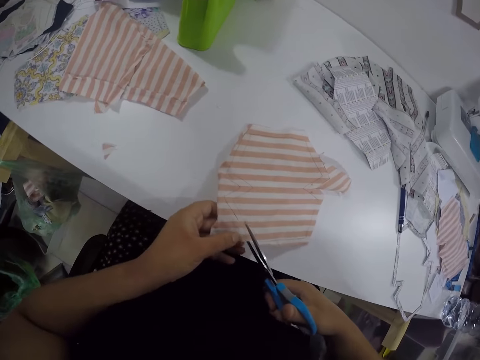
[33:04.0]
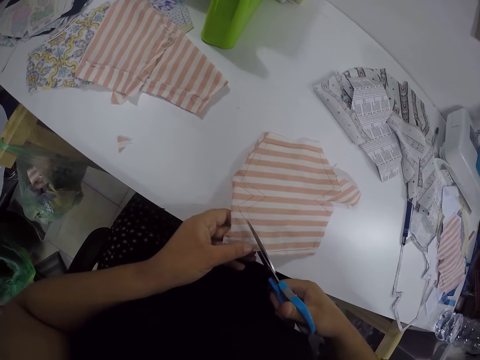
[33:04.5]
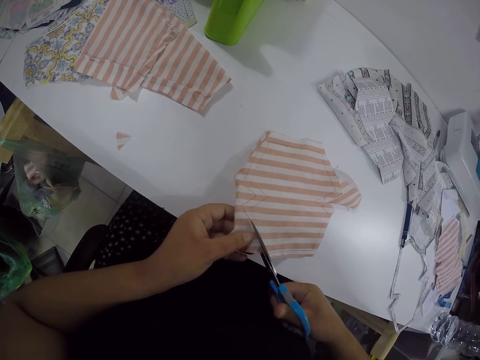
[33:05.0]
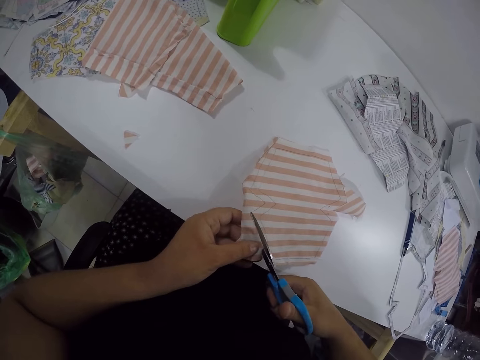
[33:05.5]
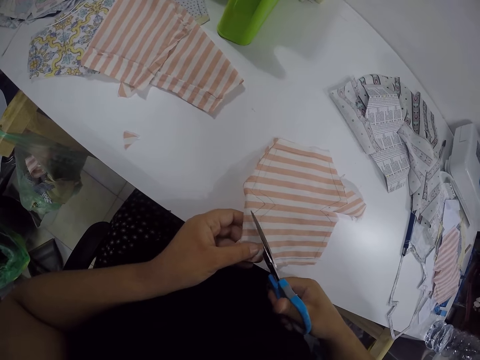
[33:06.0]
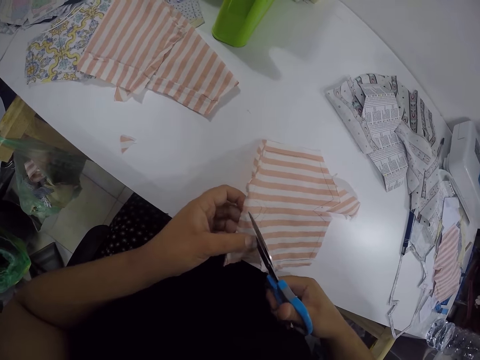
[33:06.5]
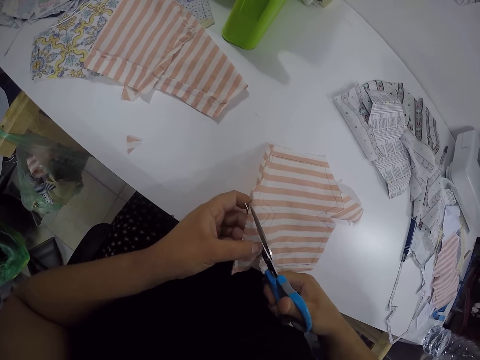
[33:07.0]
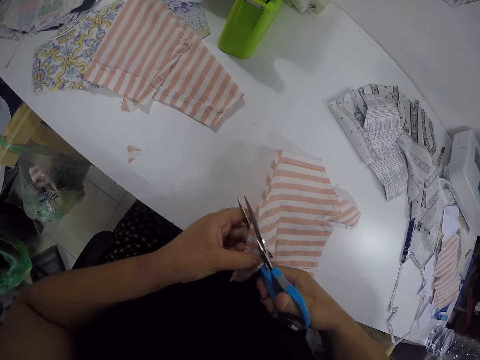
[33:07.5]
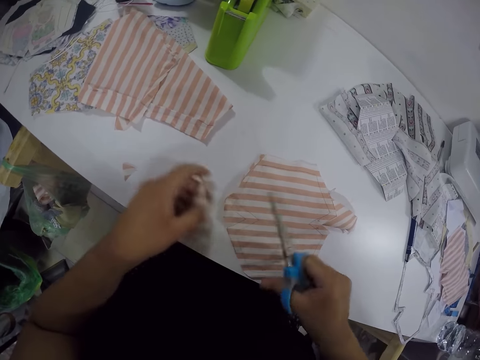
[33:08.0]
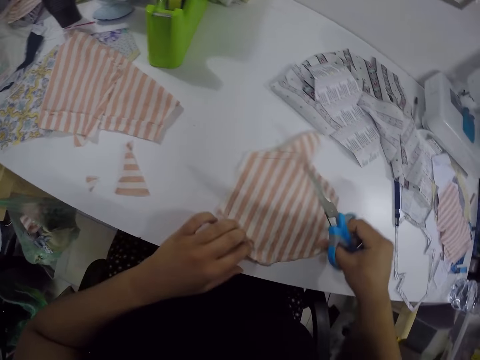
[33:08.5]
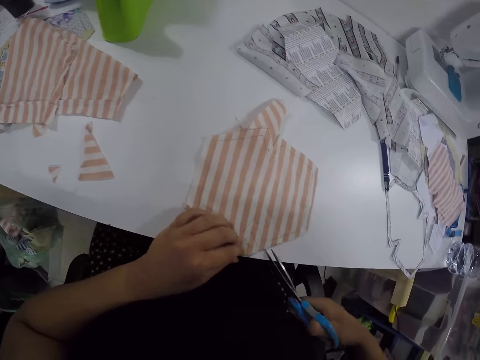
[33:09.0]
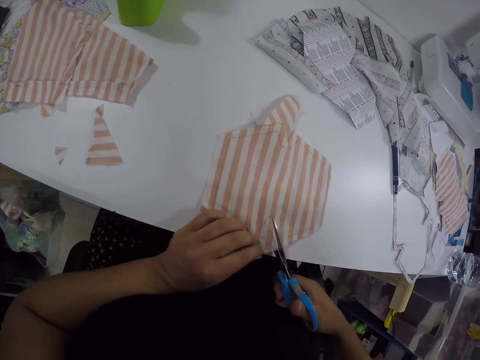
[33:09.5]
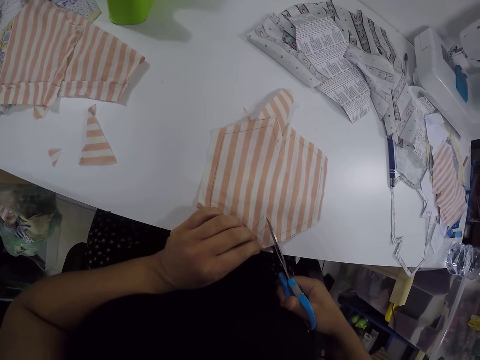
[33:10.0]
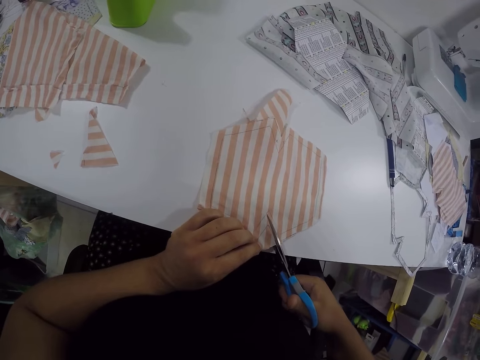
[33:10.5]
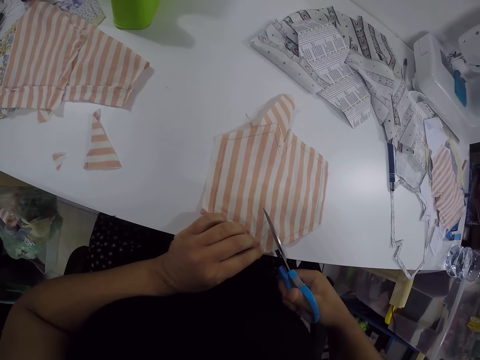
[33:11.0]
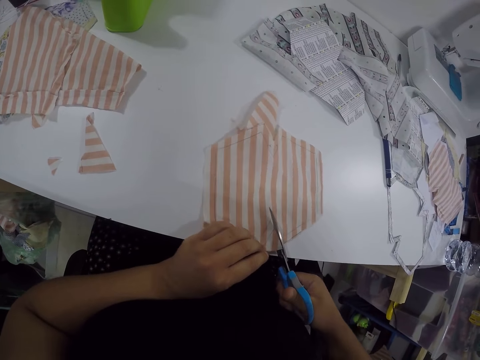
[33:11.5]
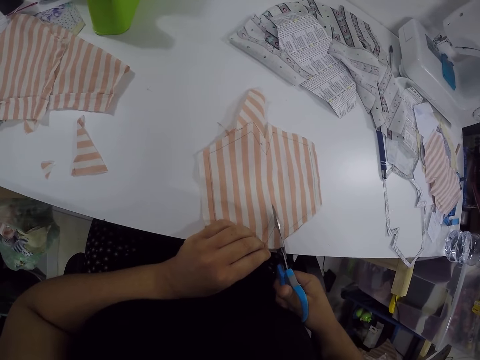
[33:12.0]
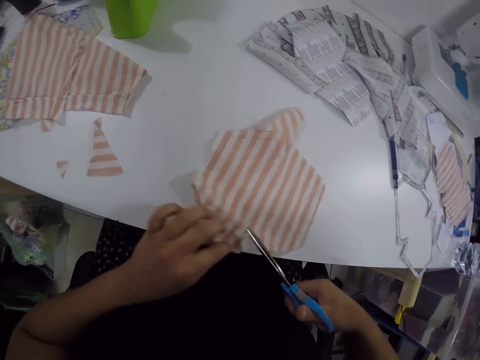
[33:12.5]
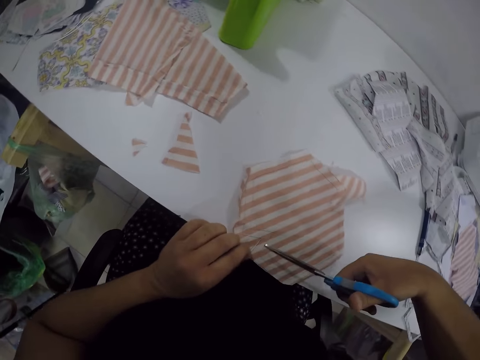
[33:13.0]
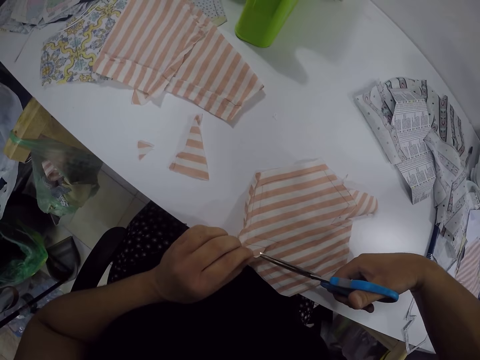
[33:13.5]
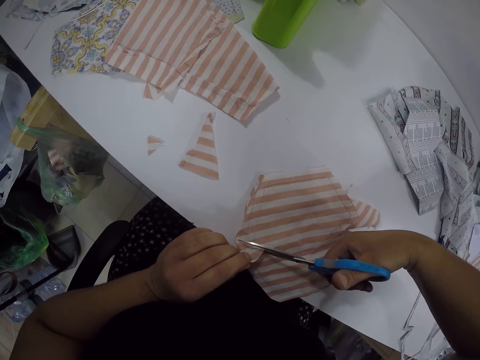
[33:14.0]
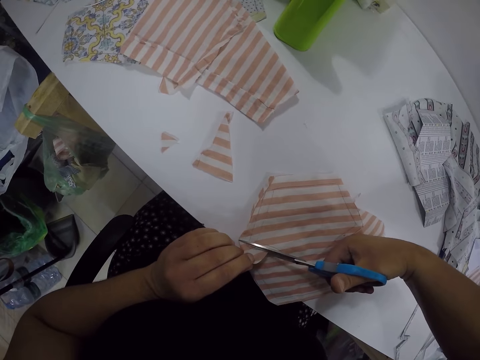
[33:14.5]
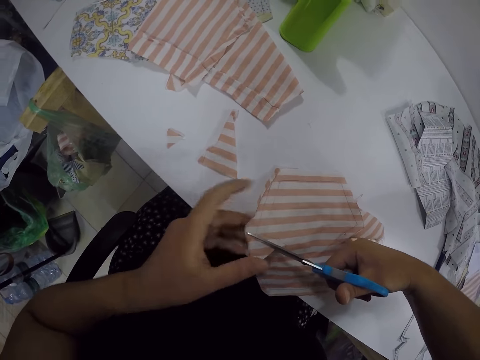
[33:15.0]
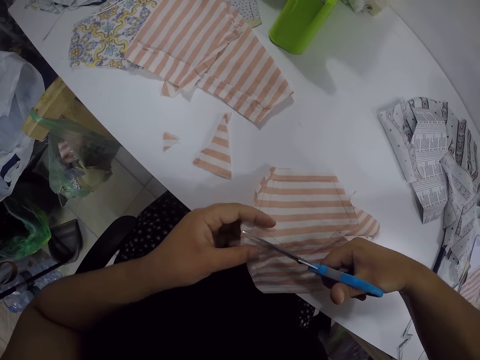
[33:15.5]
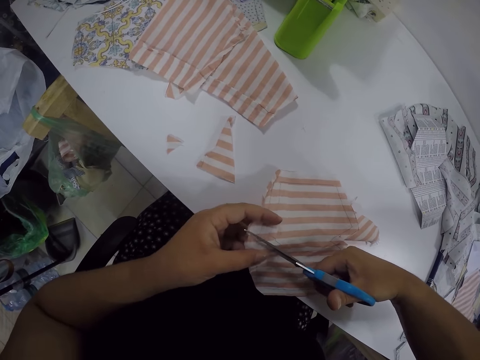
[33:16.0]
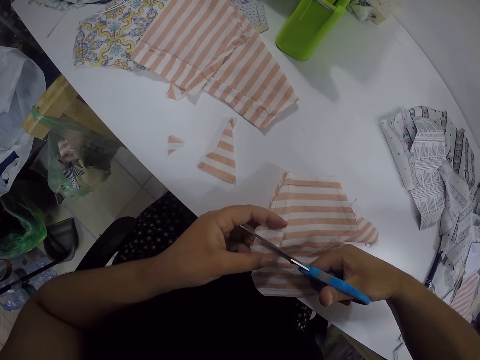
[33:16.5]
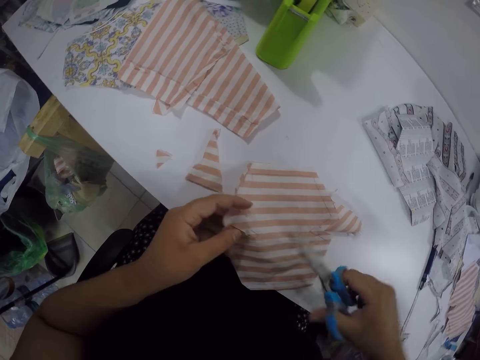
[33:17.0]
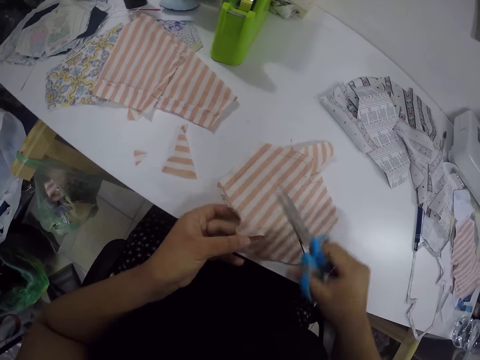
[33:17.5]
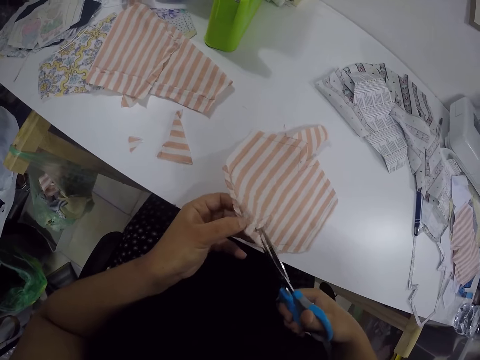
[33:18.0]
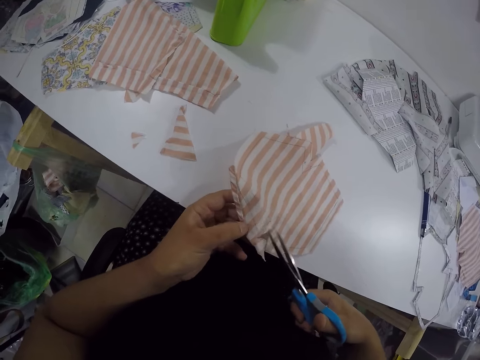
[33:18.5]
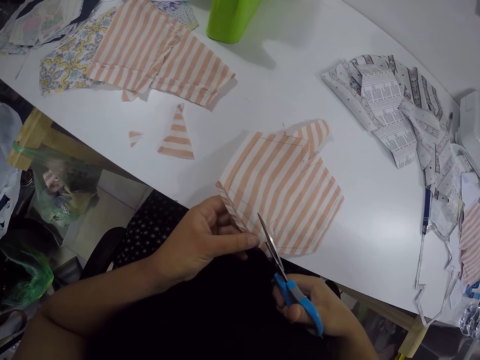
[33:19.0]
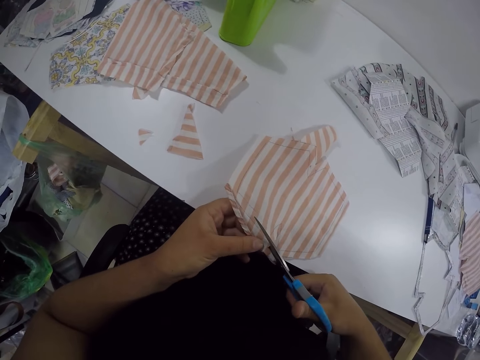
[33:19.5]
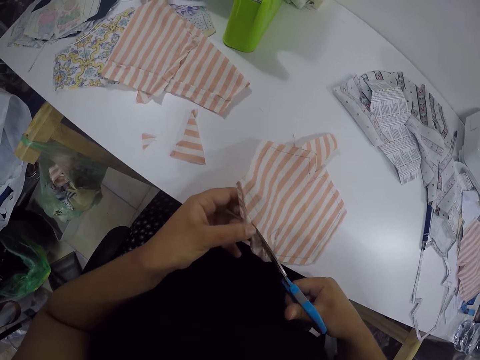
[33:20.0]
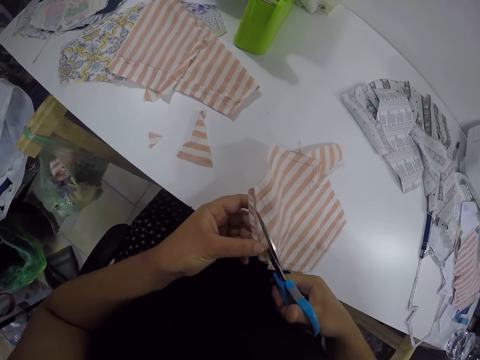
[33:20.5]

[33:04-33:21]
The camera wearer cuts the cloth with the scissors. She moves the piece of cloth on the table with her left hand. She adjusts the piece of cloth on the table with both hands. She cuts the piece of cloth with the scissors in her right hand. She adjusts the piece of cloth on the table with her left hand. She cuts the cloth with the scissors.

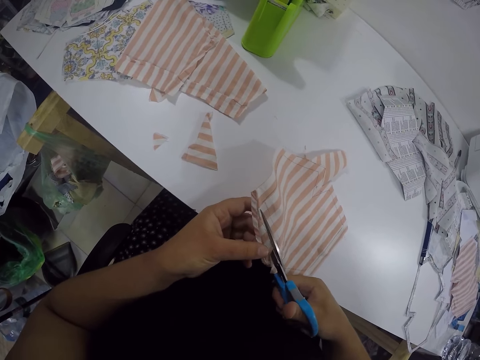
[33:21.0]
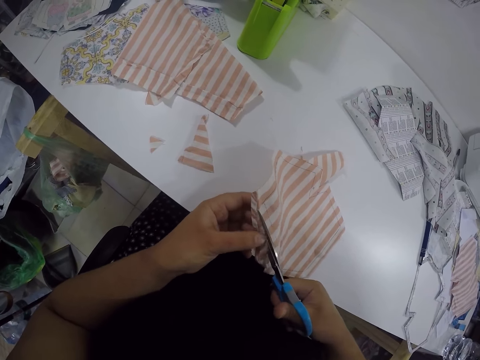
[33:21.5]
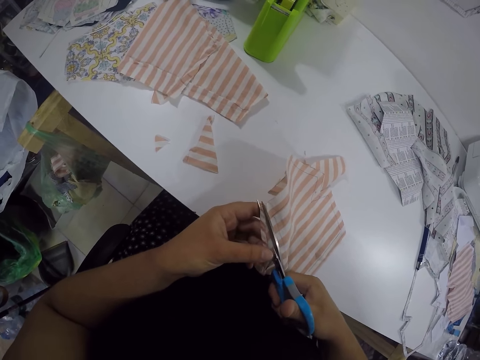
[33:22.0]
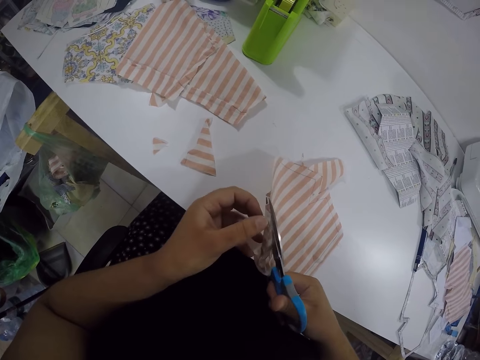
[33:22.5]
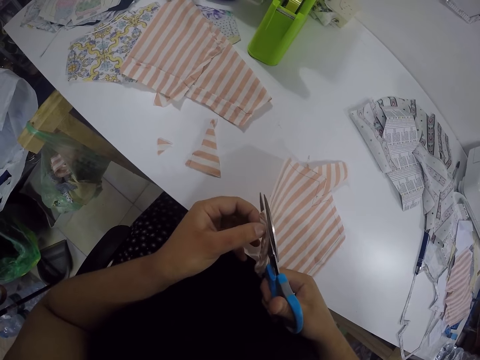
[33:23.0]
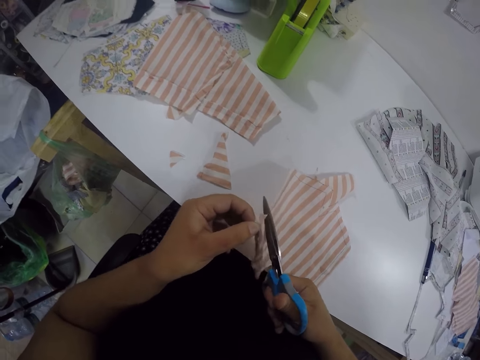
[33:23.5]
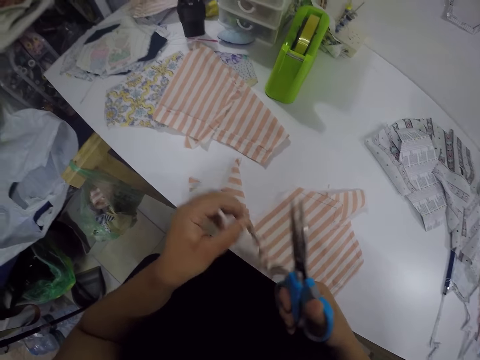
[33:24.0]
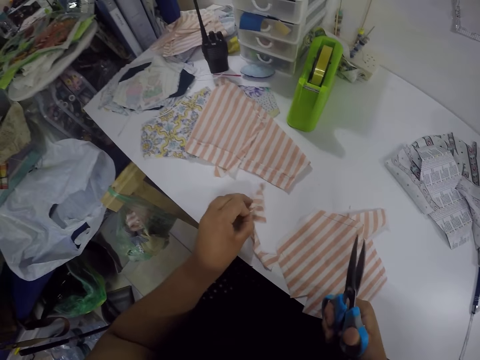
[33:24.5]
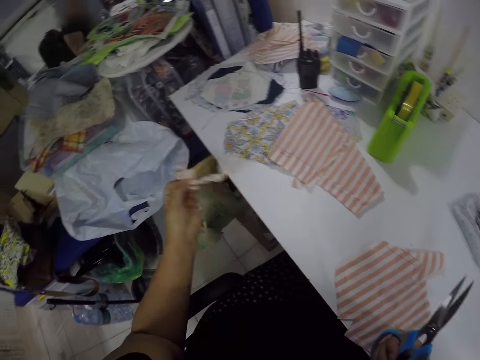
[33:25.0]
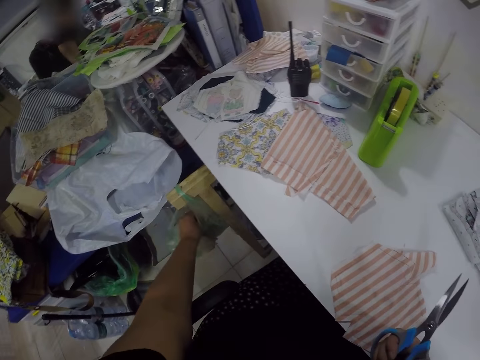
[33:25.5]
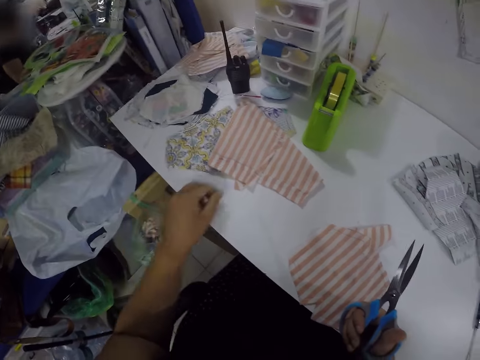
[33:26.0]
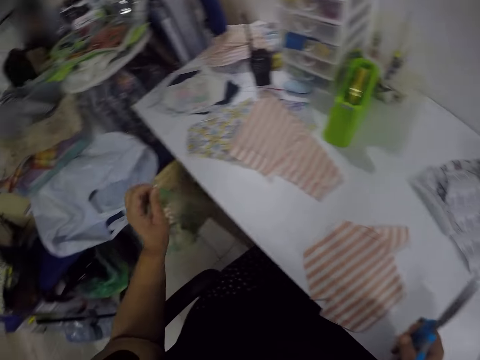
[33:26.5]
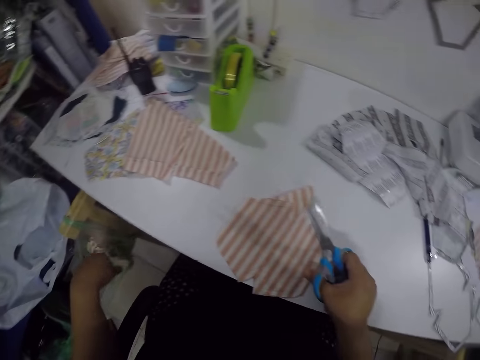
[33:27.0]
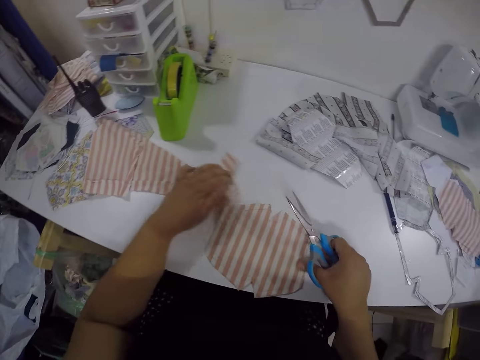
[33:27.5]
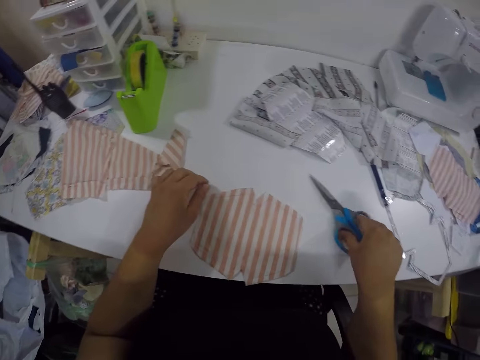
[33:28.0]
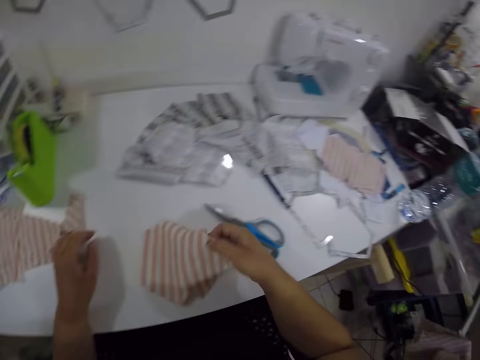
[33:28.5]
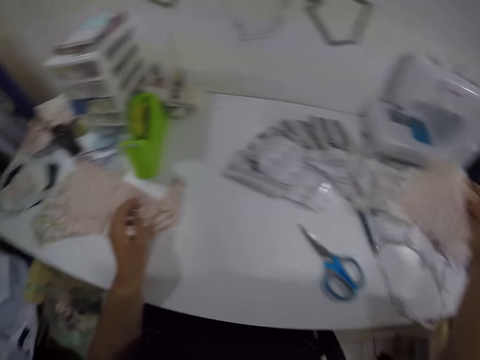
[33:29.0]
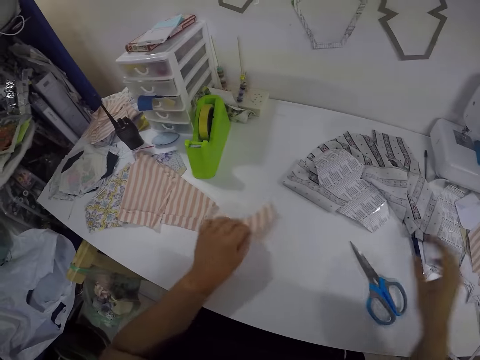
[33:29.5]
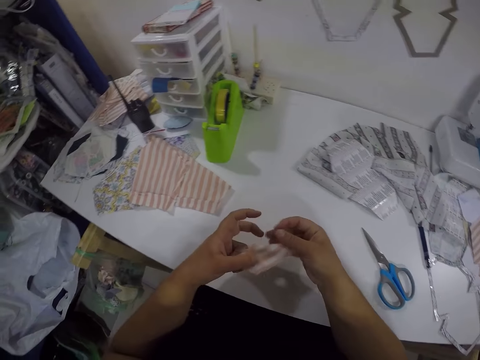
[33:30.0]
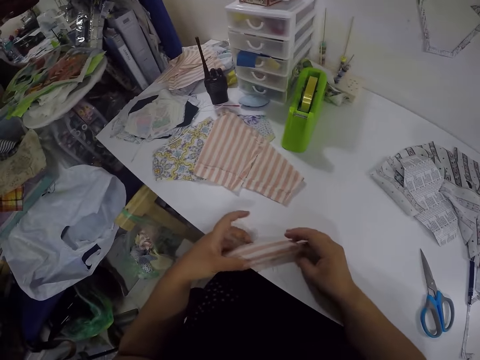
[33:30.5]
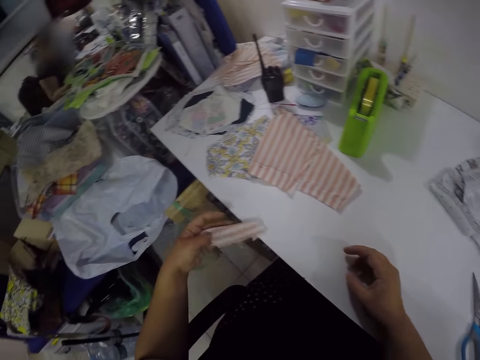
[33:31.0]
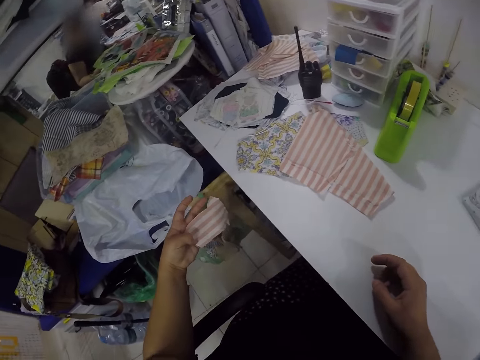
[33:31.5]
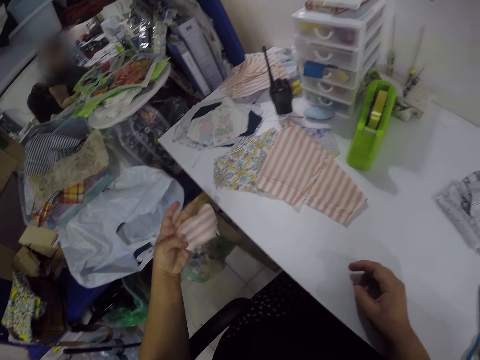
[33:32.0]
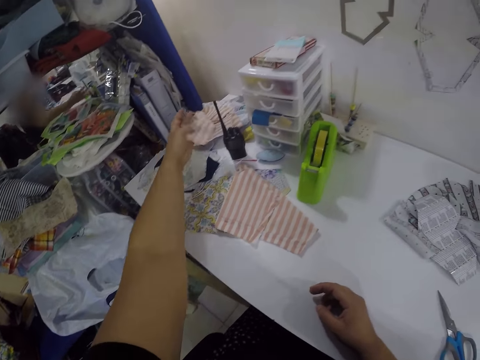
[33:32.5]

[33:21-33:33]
The camera wearer moves the piece of cloth on the table with her left hand. She picks up the pieces of clothes from the table with her left hand. She throws waste down. She drops the pieces of cloth in the plastic bag with her left hand. She picks up the pieces of clothes from the table with her left hand. She drops the pieces of cloth in the plastic bag with her left hand. She adjusts the piece of cloth on the table with both hands. She drops the scissors on the table with her right hand. She picks up the piece of cloth from the table with her right hand. She puts the cloth aside. She picks up the piece of cloth from the table with her left hand. She holds the pieces of cloth with both hands. She holds the pieces of cloth with her left hand.
